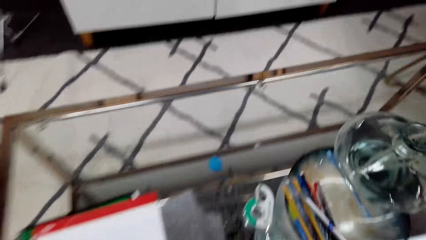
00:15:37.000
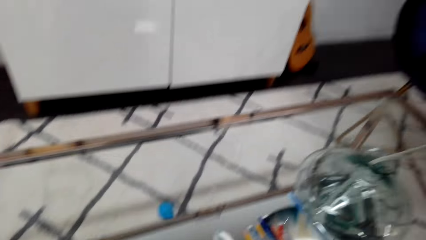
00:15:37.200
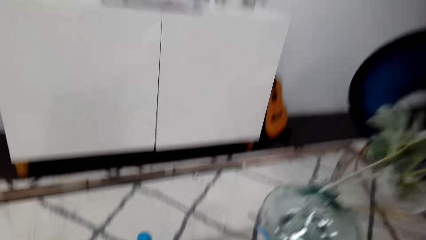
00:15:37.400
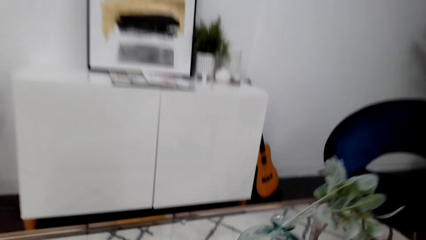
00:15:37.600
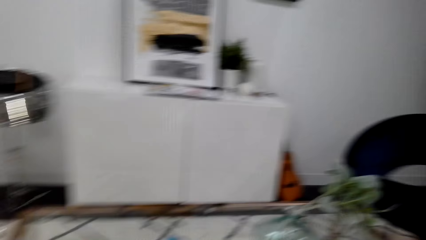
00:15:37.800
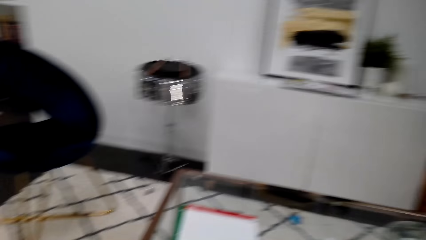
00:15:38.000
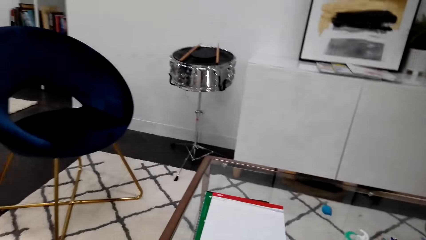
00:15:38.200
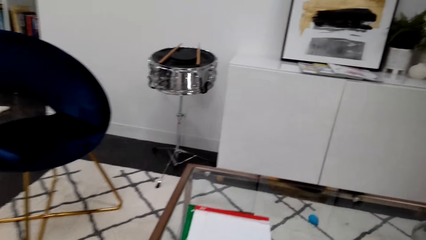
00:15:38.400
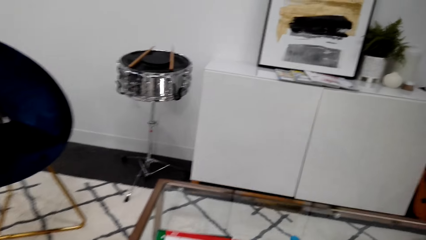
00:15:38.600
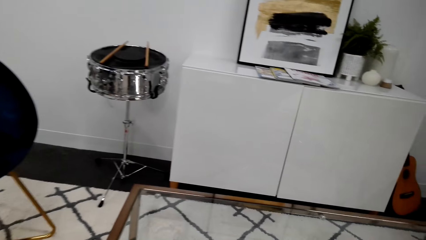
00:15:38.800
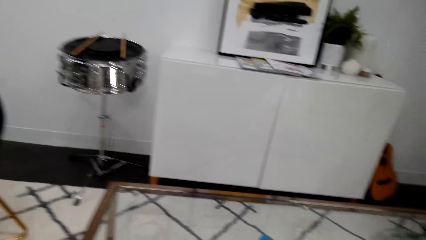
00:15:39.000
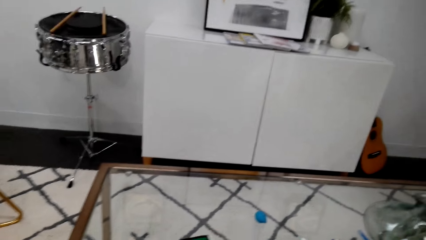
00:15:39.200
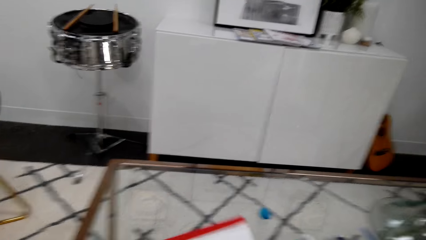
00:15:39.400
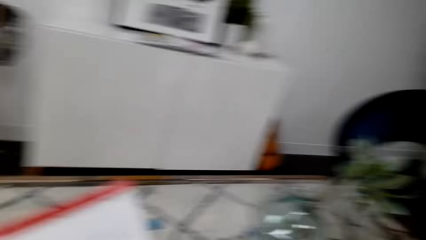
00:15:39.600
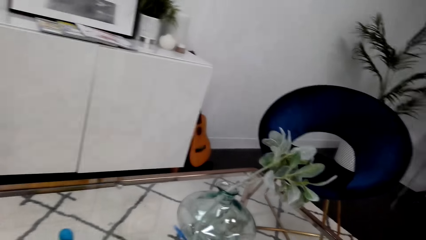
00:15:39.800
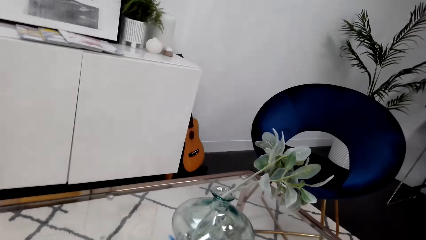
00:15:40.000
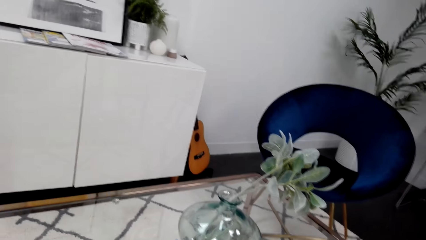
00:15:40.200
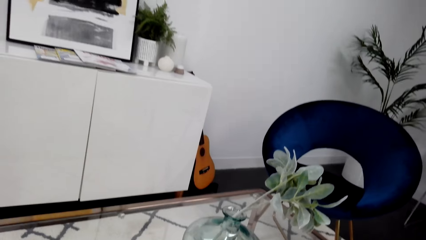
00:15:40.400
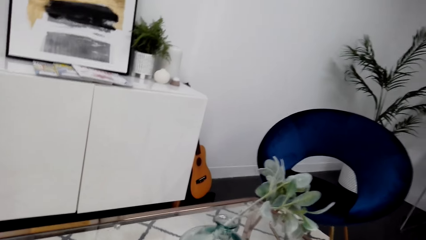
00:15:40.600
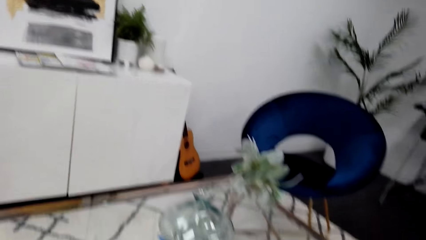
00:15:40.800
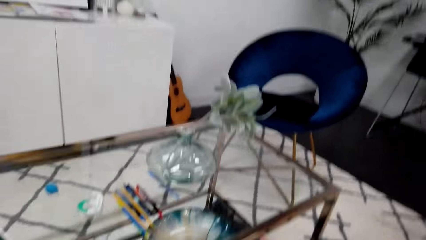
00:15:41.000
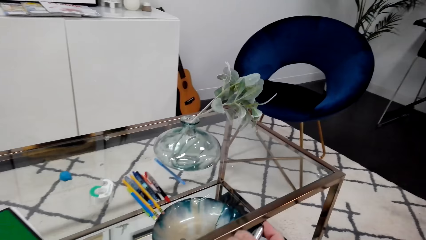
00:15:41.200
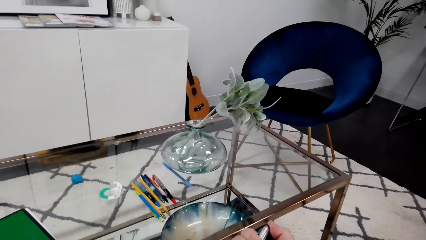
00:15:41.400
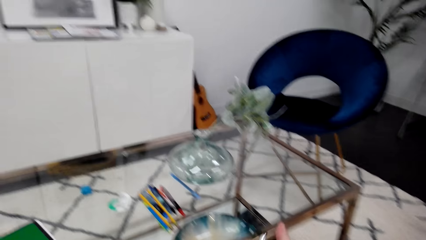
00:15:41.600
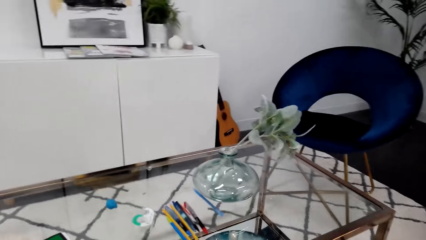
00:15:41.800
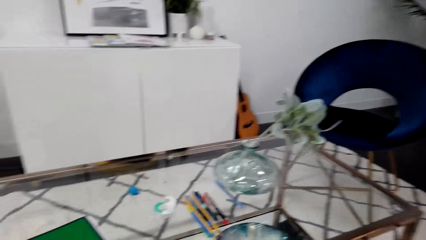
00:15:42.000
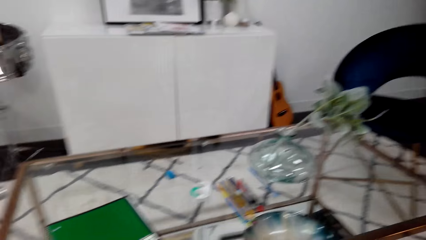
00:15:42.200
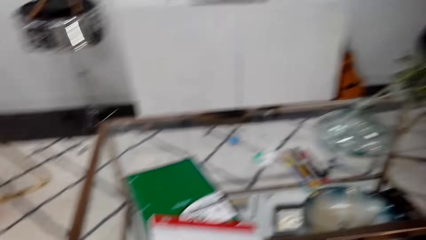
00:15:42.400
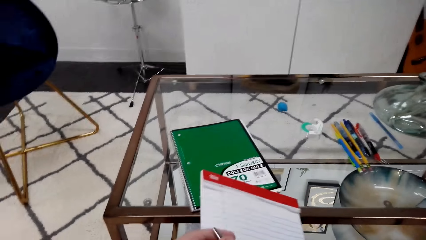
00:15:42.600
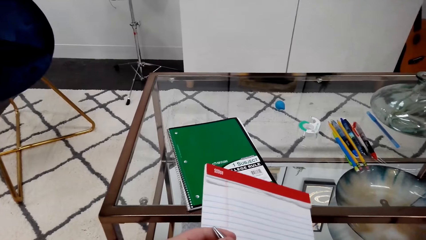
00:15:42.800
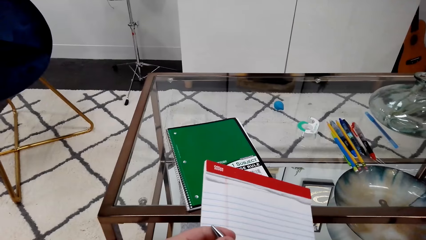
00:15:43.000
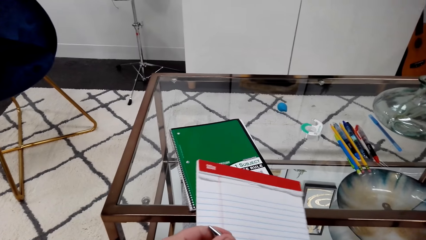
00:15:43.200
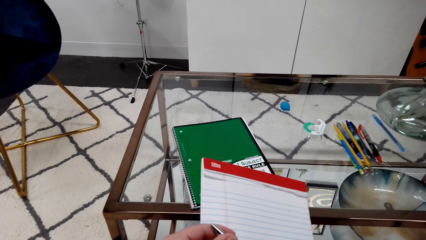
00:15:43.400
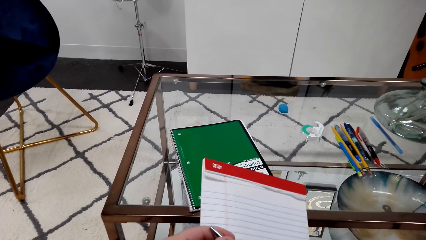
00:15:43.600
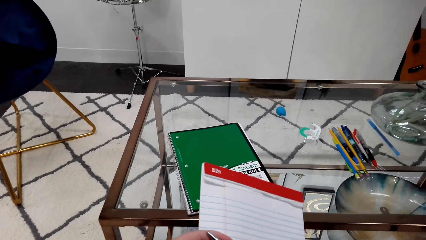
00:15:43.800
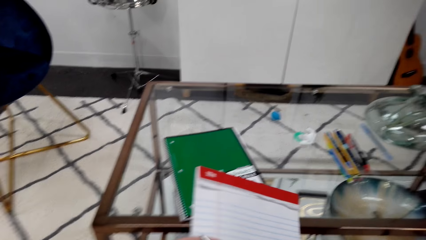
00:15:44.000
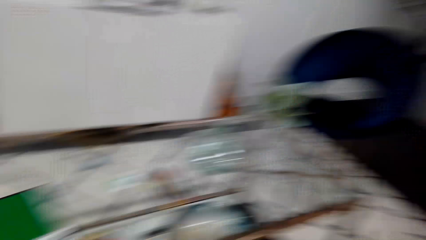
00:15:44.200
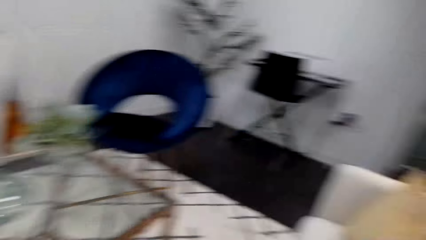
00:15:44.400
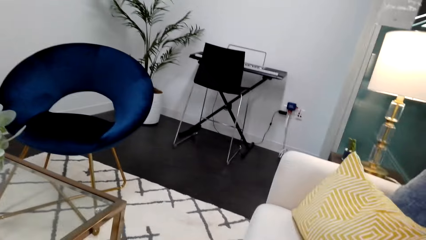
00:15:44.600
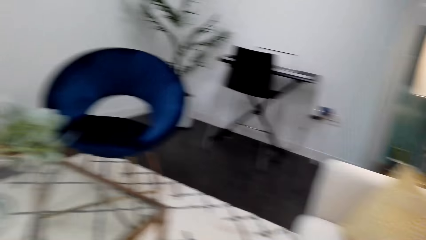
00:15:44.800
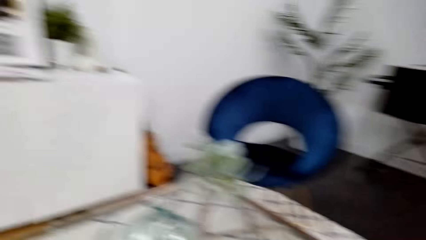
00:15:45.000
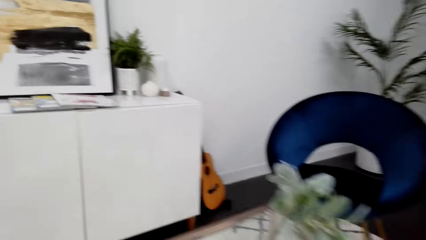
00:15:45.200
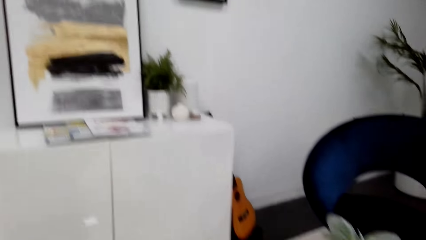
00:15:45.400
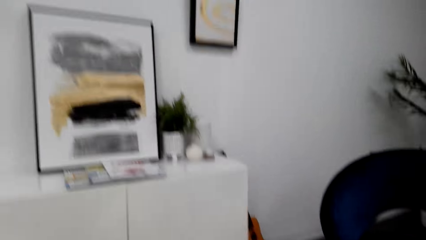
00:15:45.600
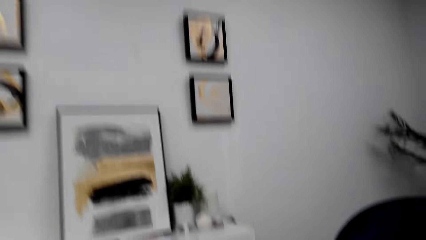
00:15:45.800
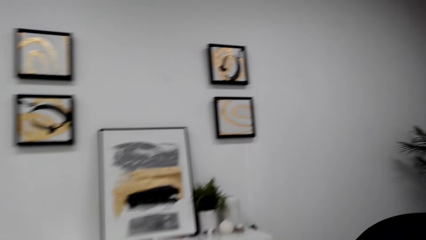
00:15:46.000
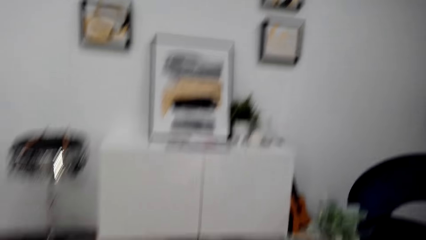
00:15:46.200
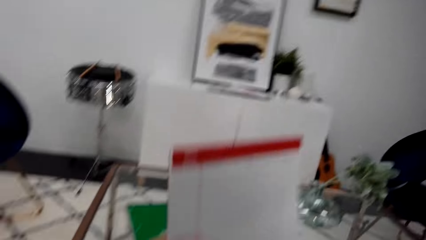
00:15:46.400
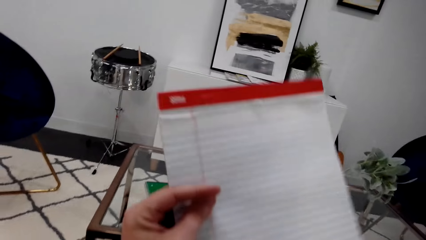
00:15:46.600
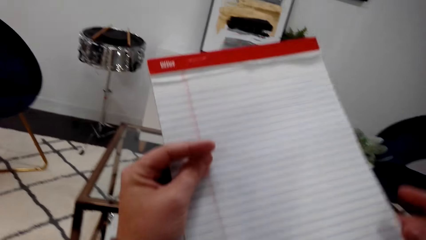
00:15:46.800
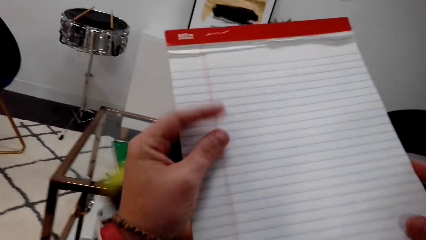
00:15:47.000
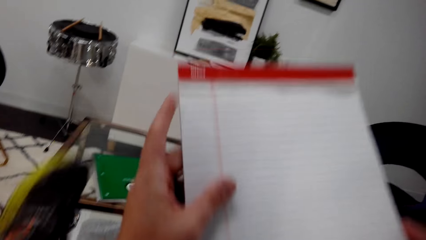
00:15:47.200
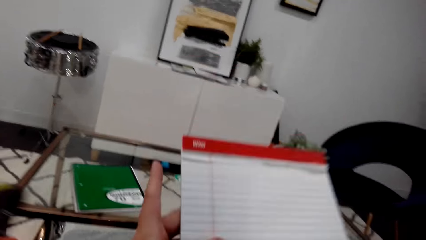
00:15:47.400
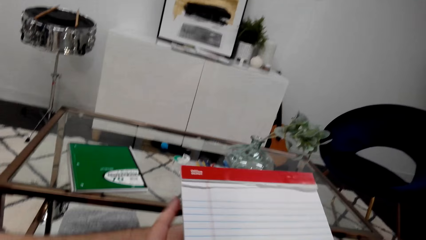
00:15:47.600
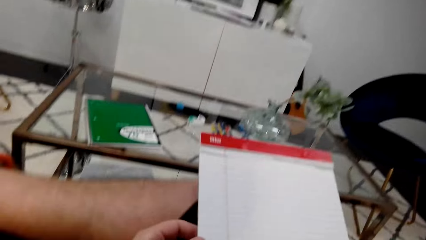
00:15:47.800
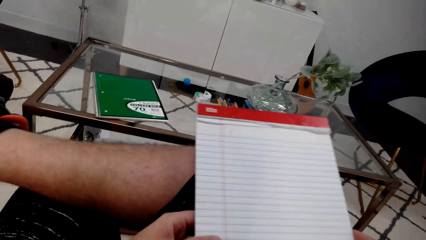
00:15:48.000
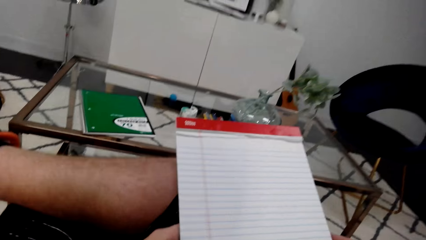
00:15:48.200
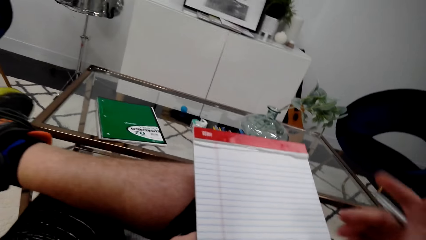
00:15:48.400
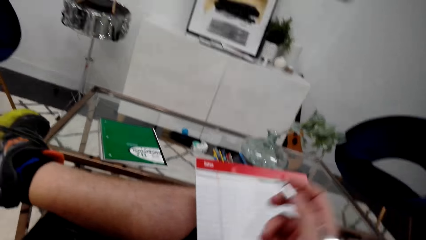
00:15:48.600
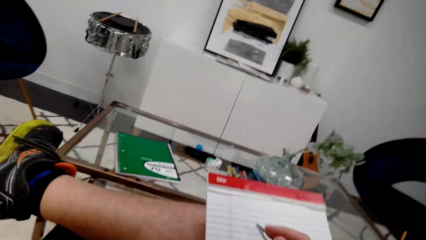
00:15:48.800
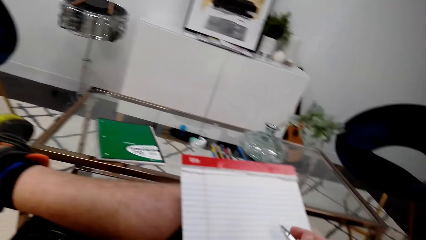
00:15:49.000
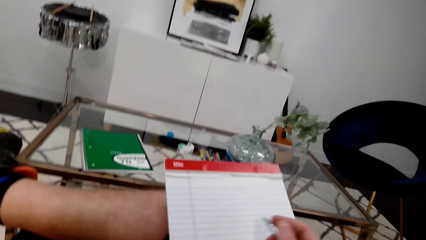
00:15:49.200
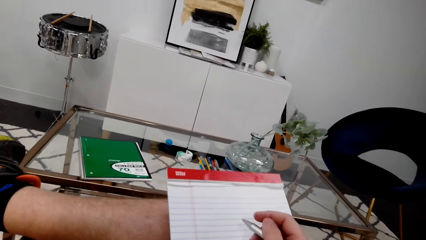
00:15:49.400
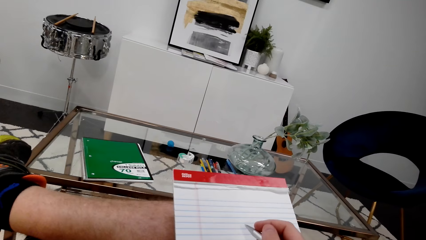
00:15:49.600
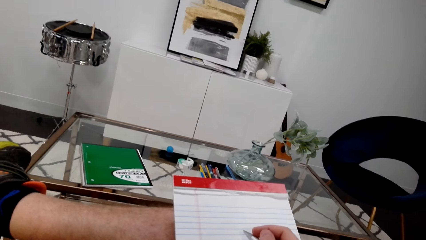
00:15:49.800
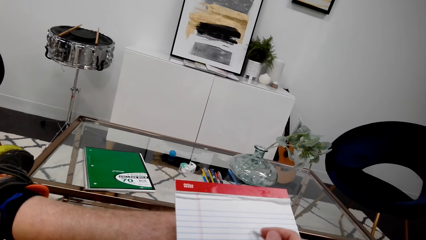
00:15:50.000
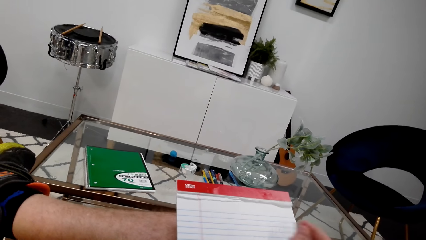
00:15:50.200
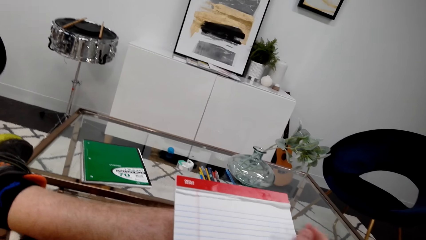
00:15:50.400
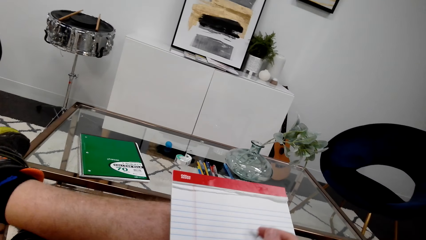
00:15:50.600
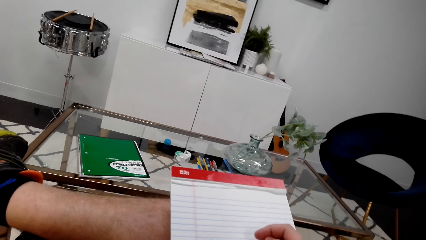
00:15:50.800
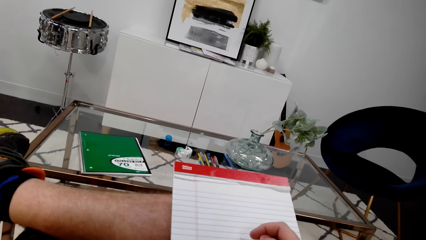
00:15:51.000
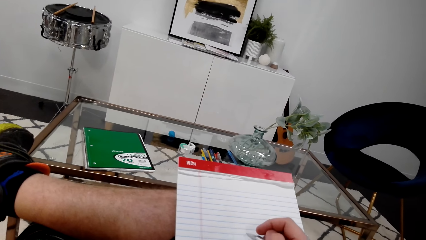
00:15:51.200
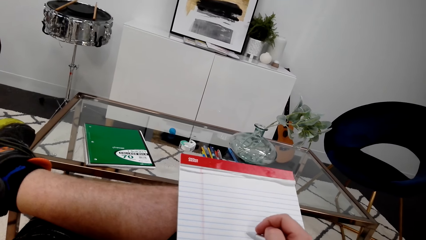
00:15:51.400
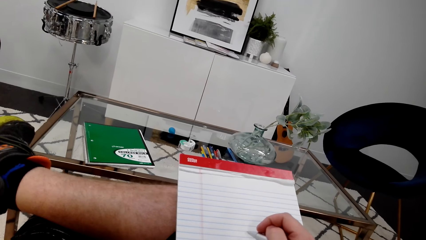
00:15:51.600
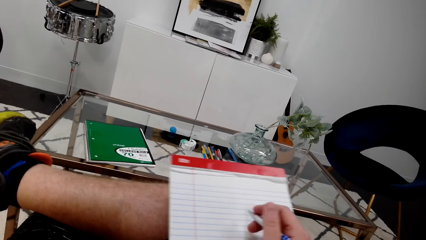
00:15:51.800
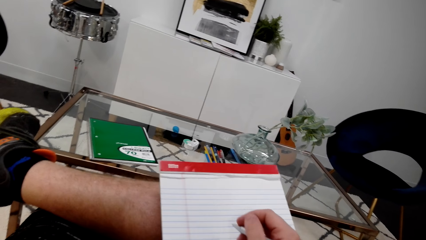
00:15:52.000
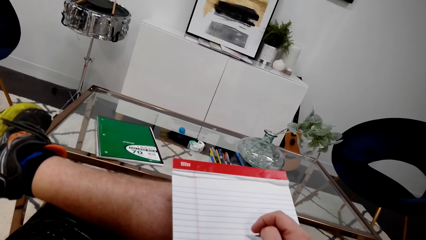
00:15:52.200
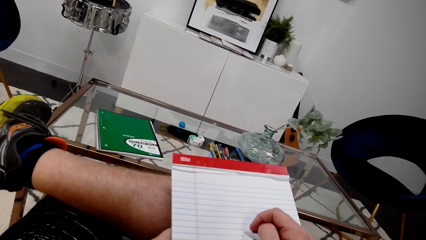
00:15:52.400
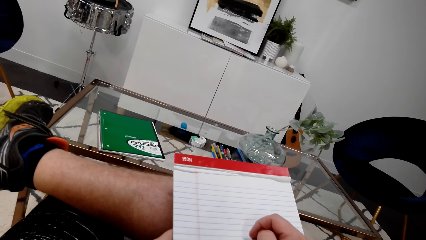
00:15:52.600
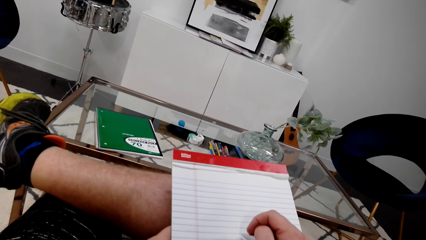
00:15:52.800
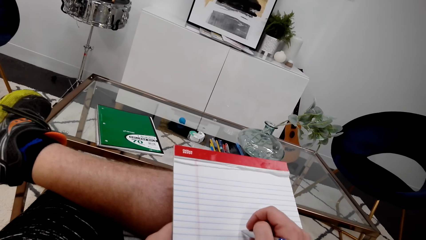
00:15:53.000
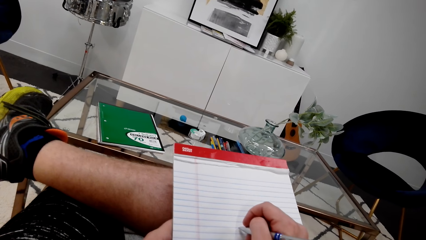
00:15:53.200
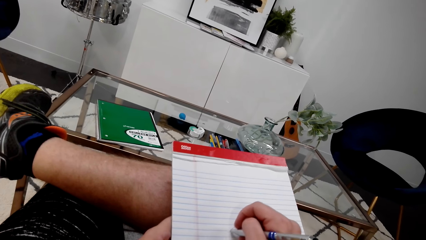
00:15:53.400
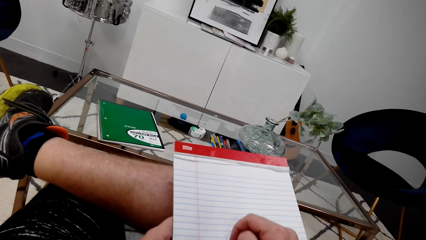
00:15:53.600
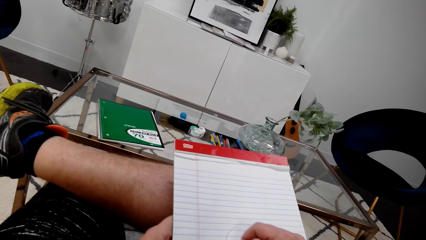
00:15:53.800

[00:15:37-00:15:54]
The camera wearer looks around. They lift the book. They hold the writing pad. They look around. They lift the book. They drop the book. They write down.
